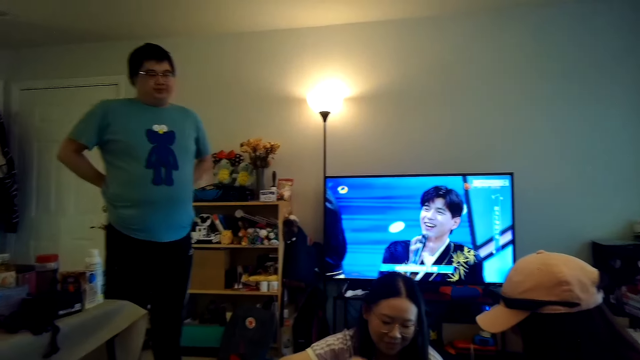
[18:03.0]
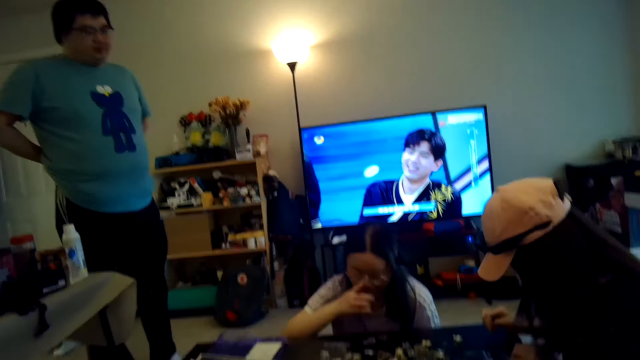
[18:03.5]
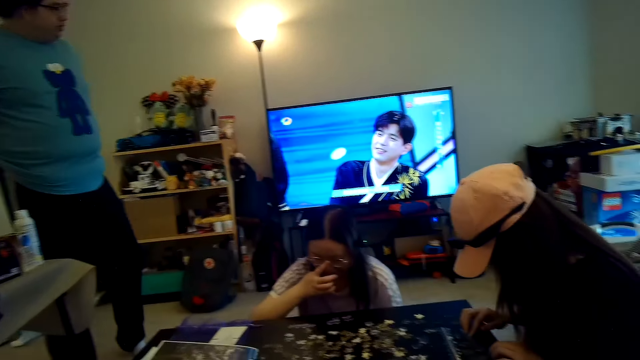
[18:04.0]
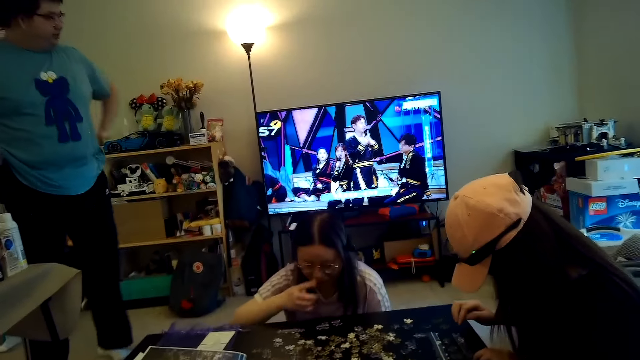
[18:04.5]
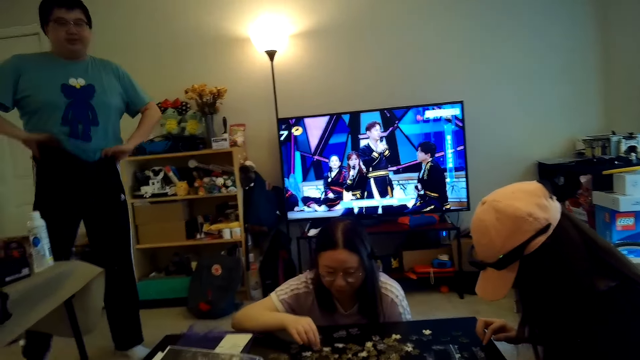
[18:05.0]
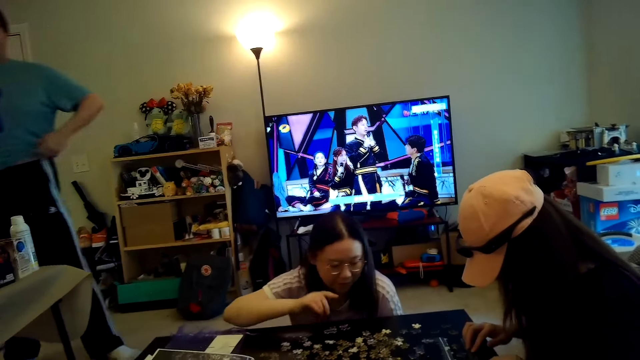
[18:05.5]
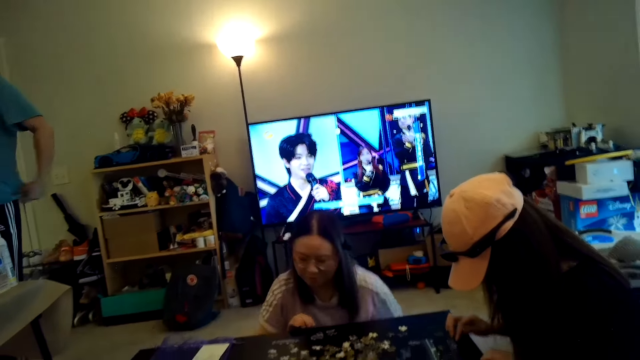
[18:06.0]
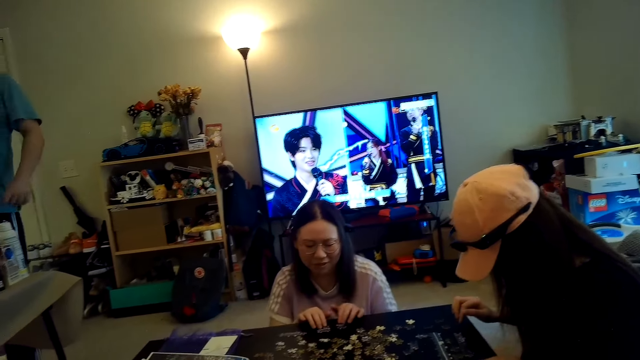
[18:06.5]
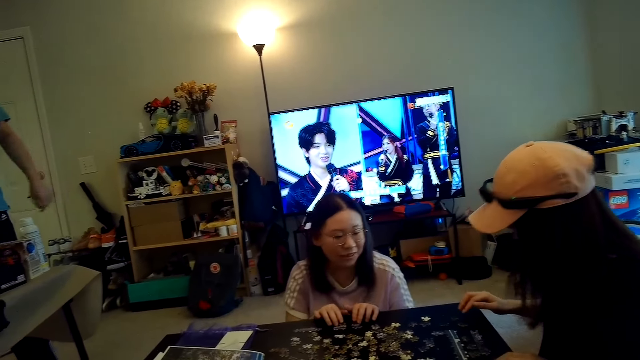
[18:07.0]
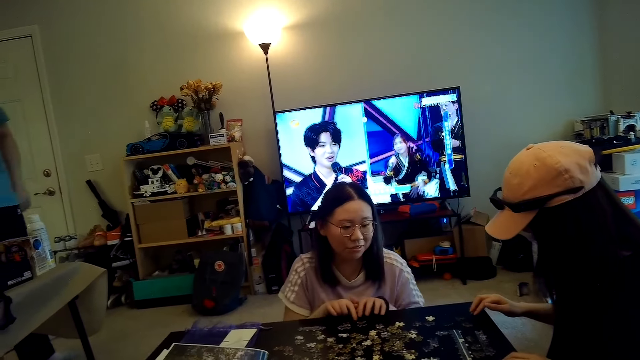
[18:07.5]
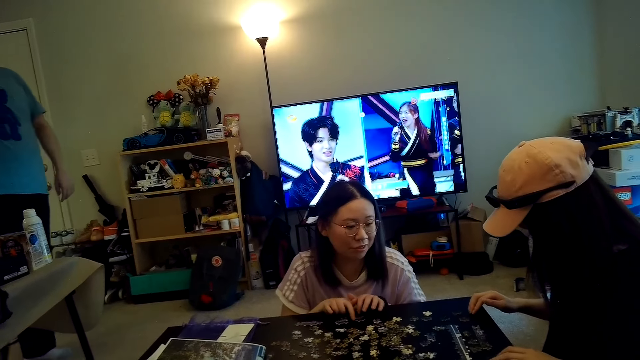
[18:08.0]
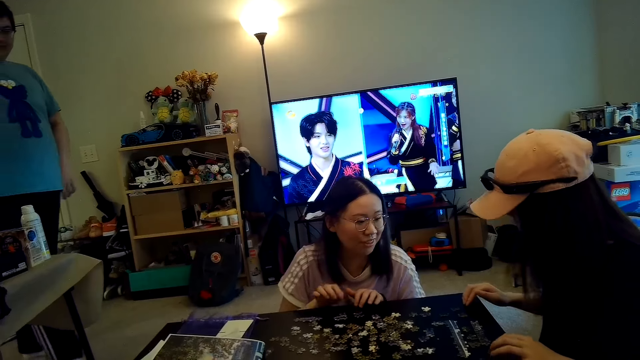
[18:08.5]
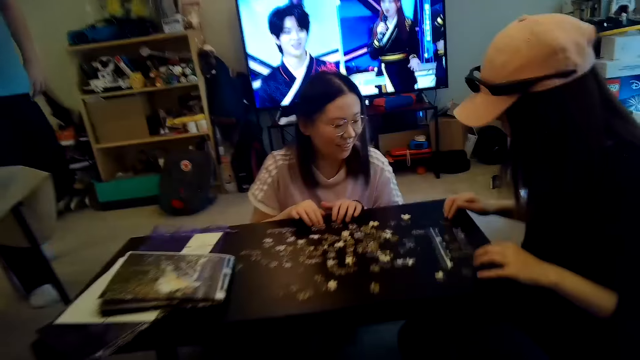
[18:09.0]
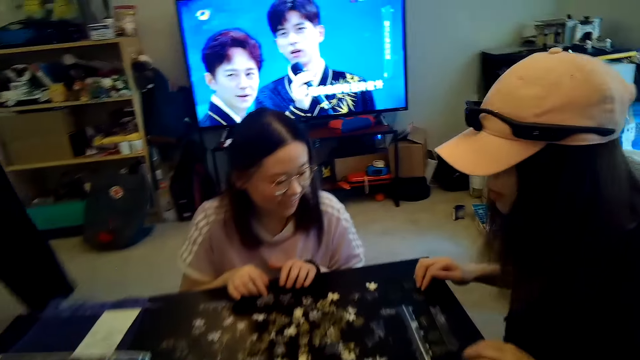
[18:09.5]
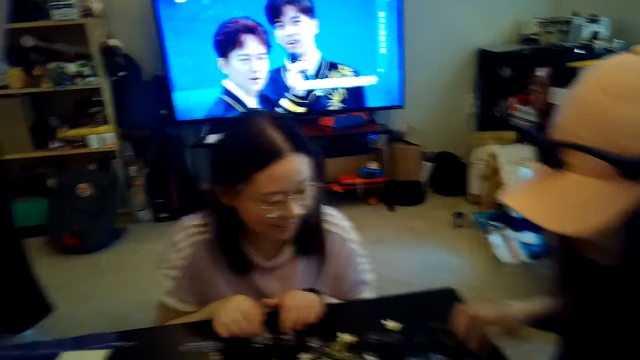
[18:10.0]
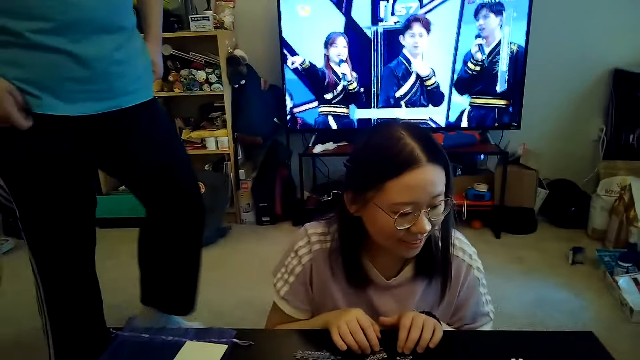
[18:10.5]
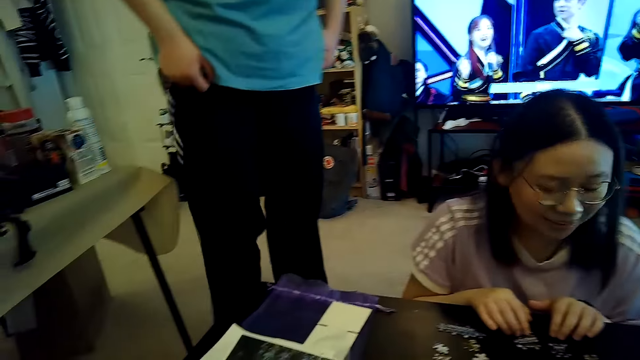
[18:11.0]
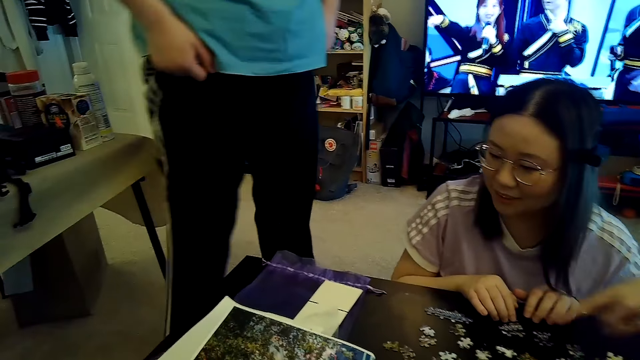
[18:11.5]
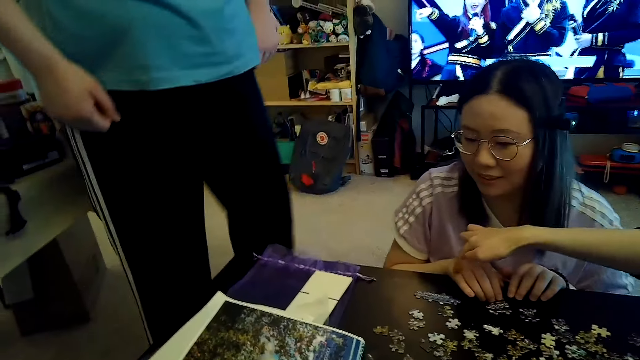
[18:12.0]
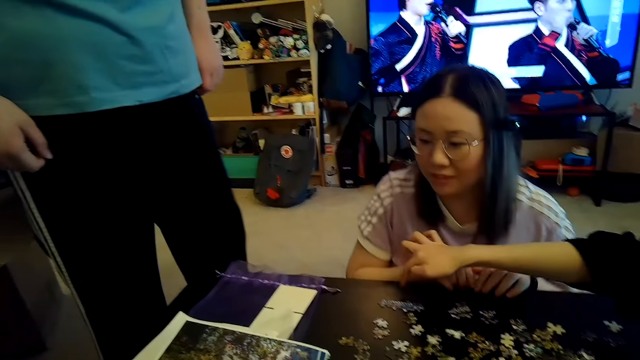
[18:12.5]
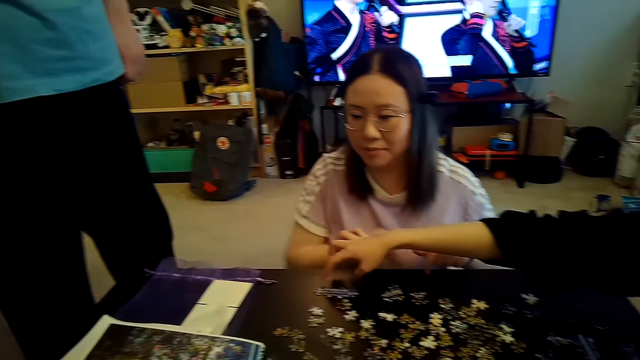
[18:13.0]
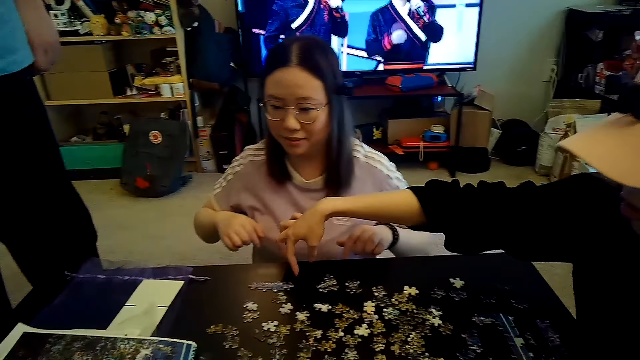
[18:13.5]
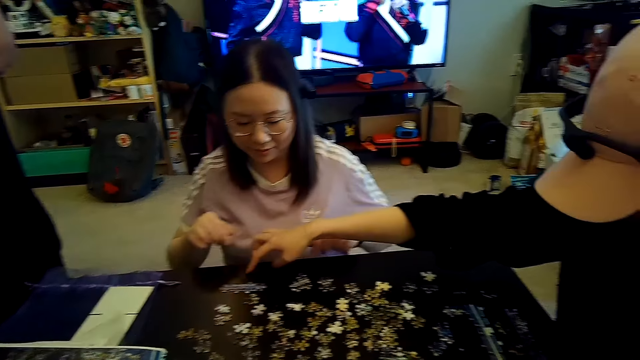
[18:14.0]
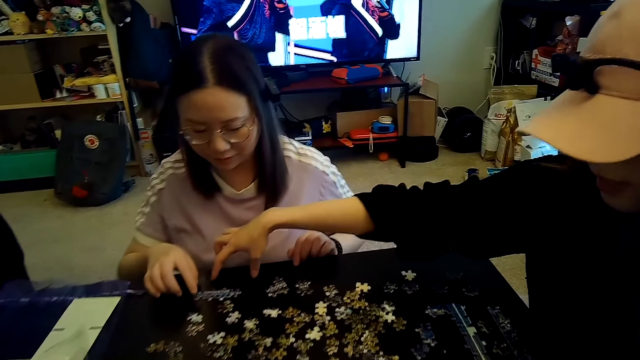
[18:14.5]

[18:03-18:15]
A woman plays a jigsaw. Another woman plays a jigsaw. The camera wearer watches TV.

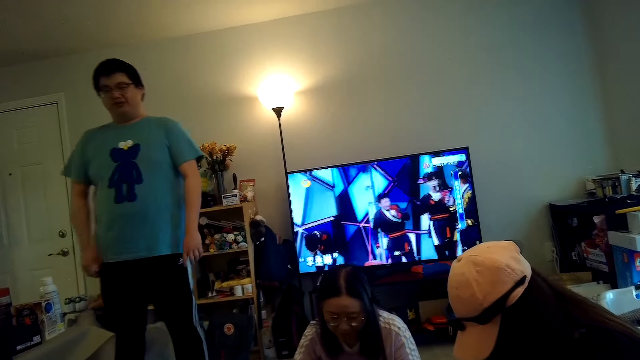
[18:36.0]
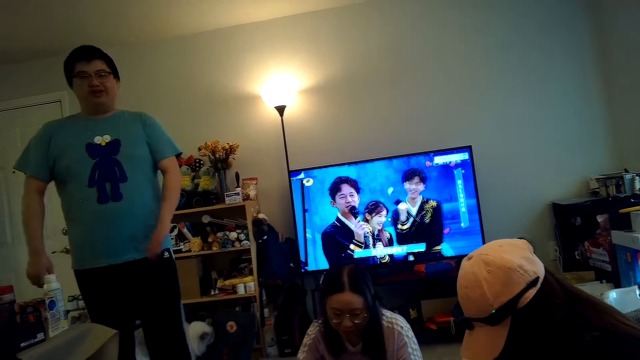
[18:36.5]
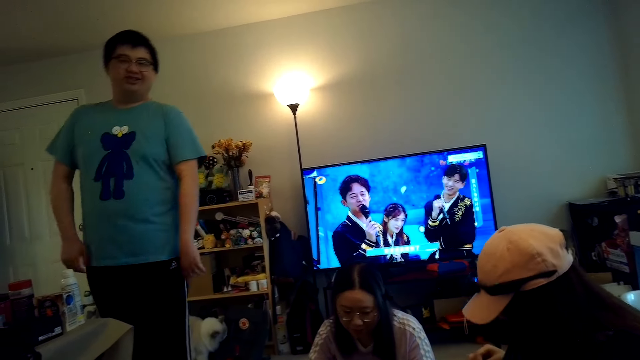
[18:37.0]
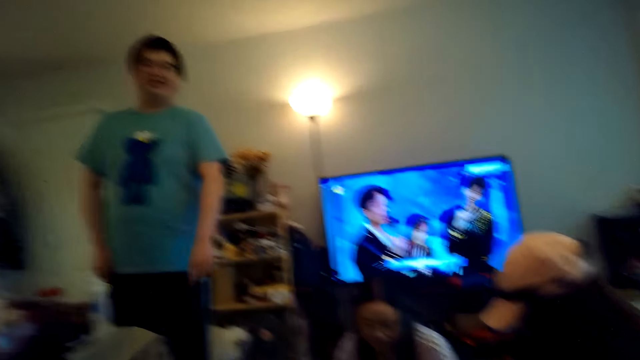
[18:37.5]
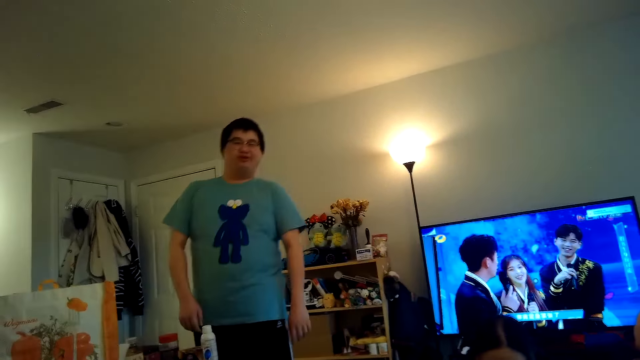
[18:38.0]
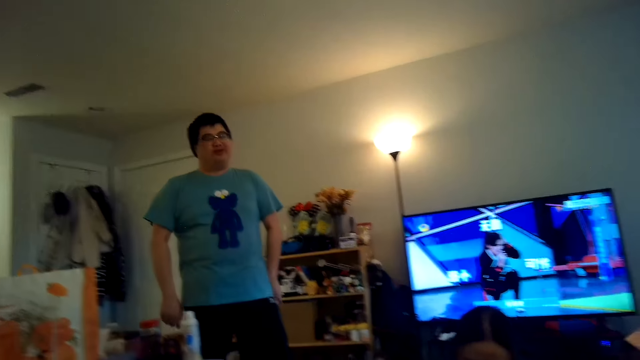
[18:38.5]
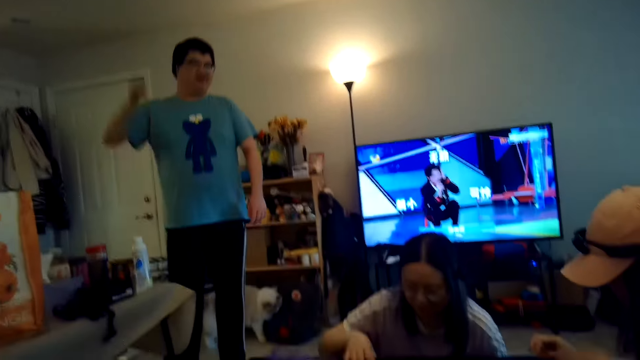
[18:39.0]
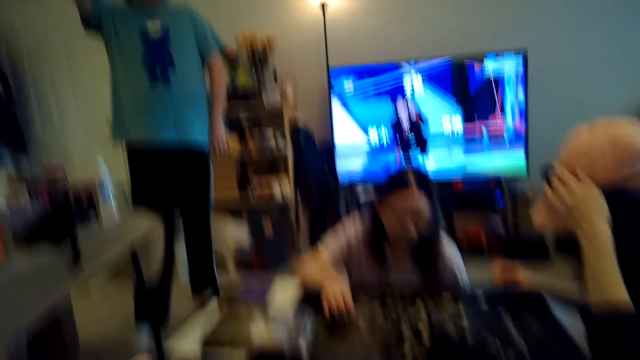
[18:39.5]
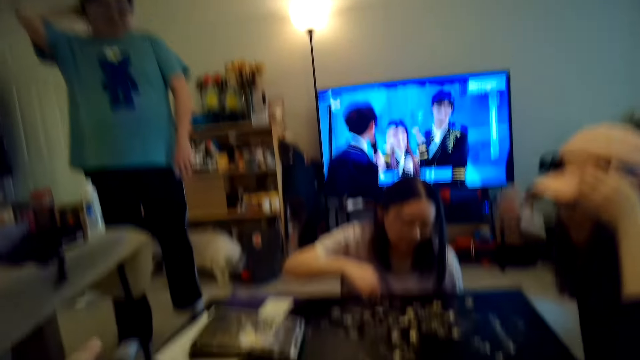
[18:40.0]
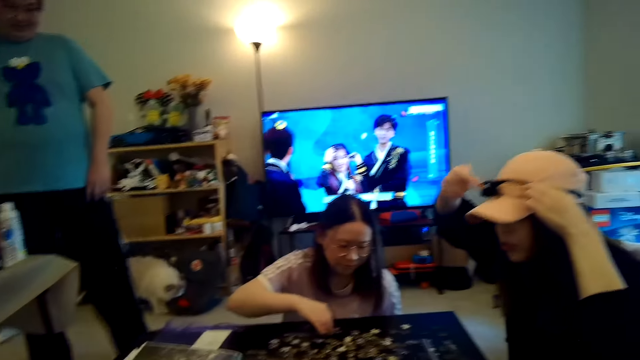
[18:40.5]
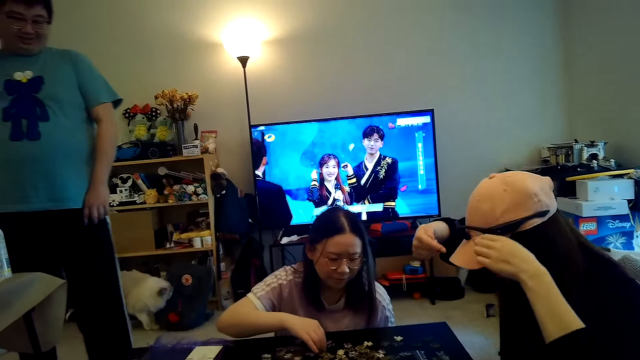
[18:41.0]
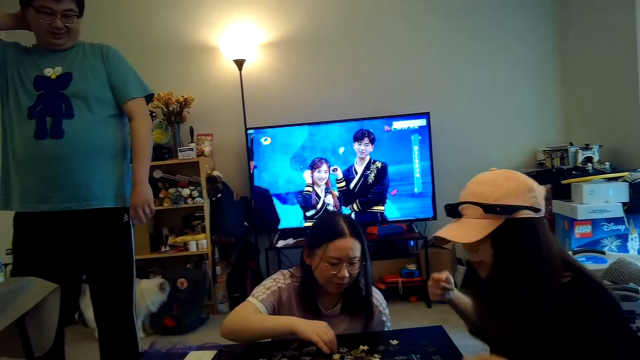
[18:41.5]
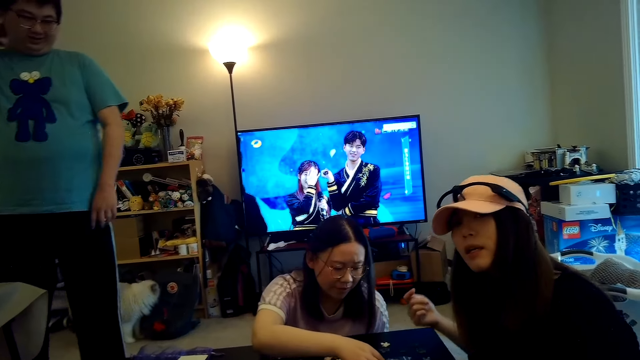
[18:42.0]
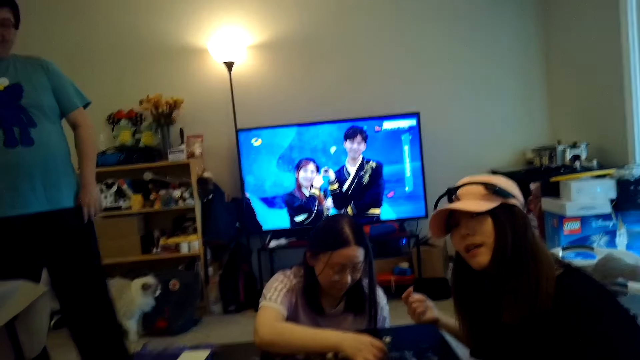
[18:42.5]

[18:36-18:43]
The camera wearer walks around.

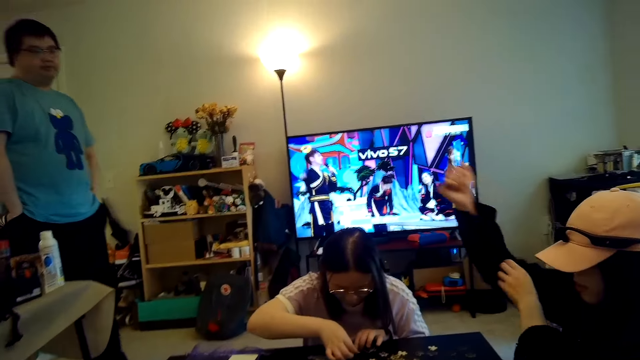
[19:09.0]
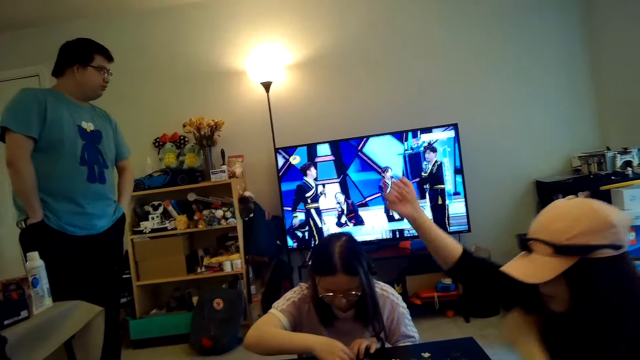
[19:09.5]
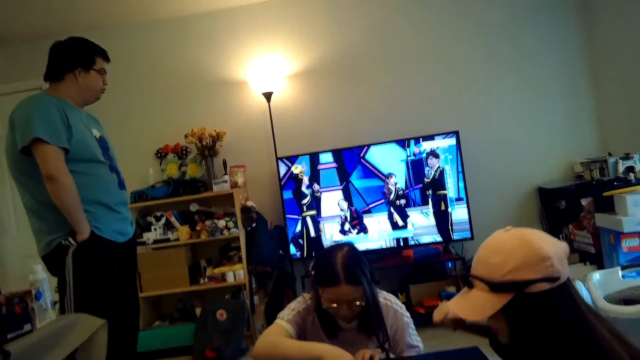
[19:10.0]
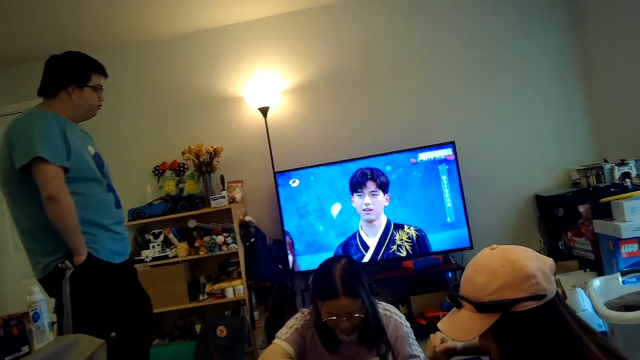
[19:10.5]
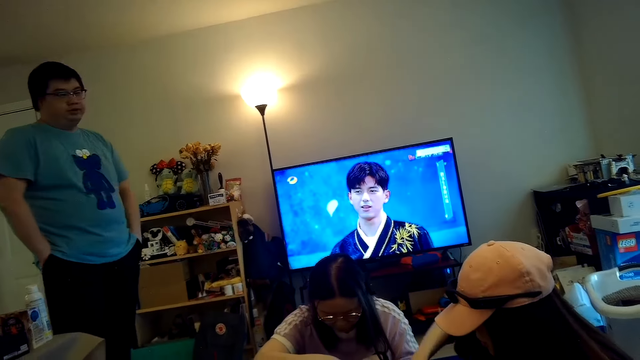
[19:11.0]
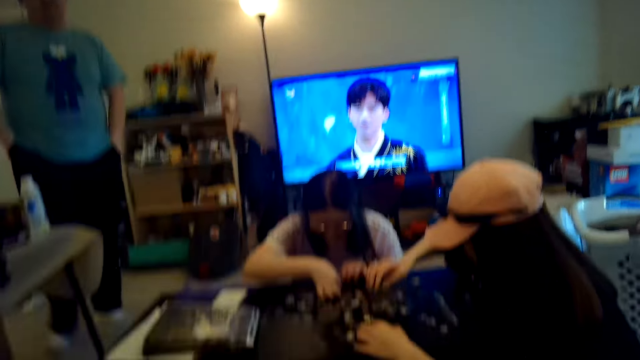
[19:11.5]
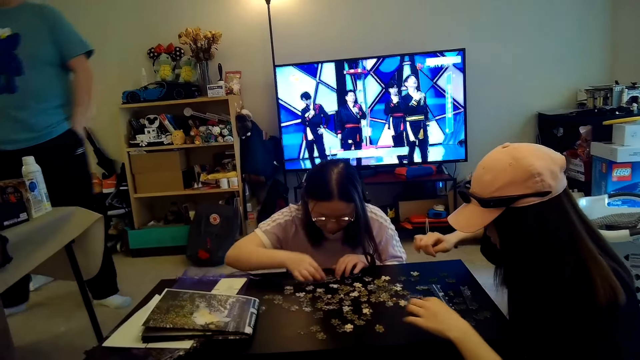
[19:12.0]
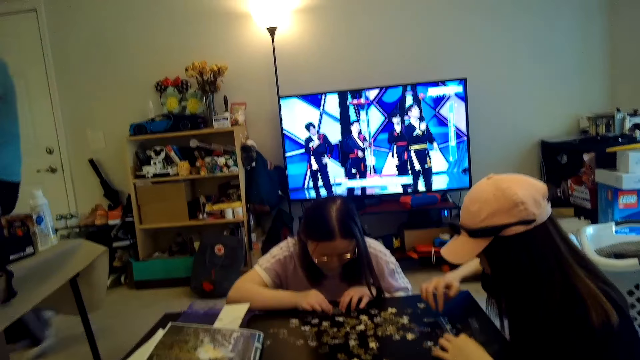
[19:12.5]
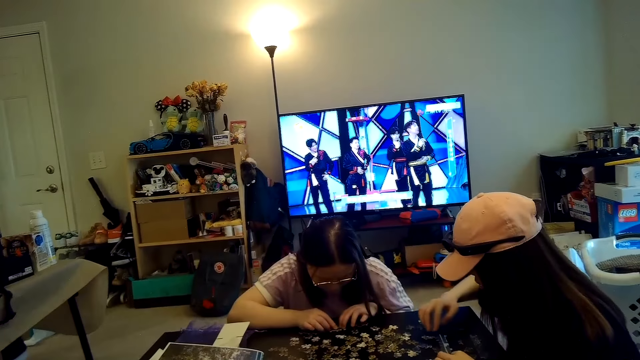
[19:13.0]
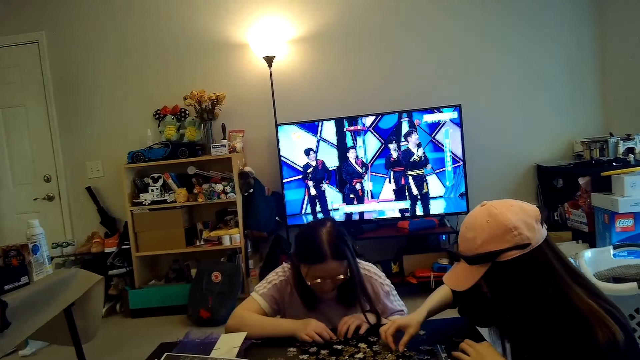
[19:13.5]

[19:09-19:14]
Someone raises a hand.
